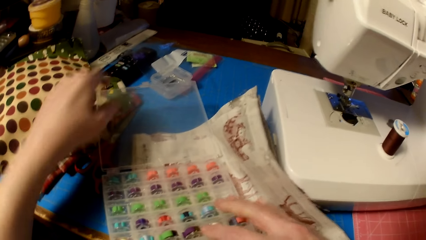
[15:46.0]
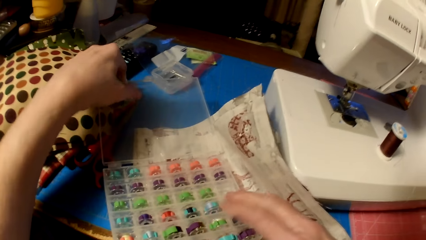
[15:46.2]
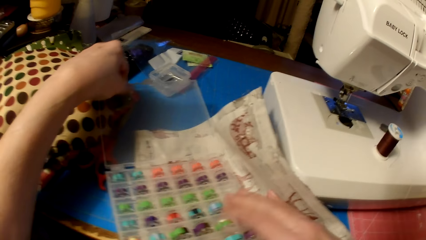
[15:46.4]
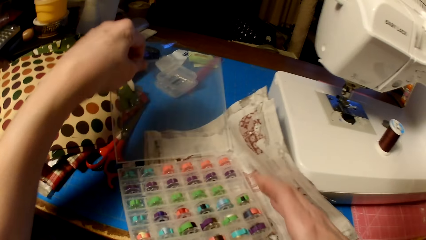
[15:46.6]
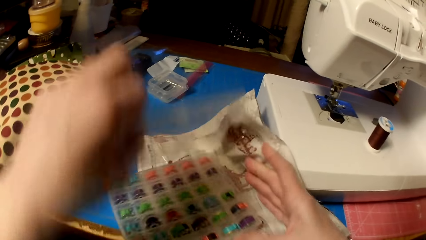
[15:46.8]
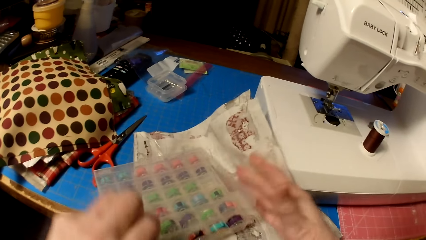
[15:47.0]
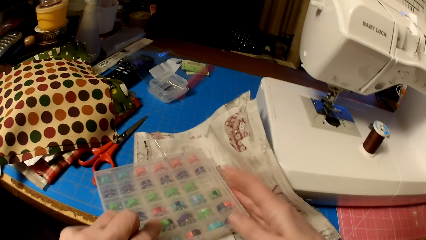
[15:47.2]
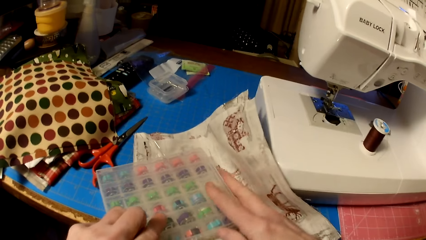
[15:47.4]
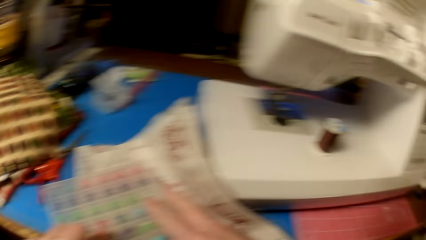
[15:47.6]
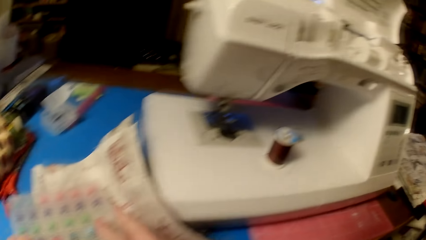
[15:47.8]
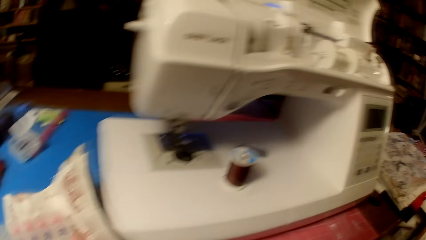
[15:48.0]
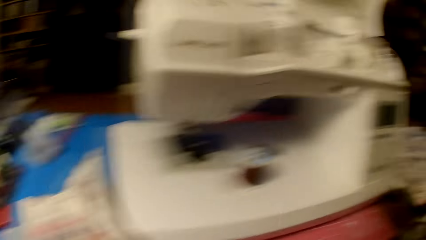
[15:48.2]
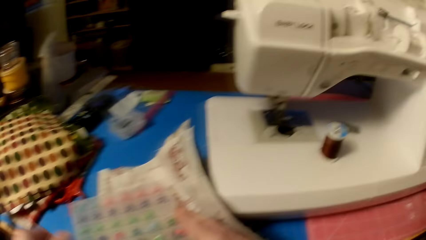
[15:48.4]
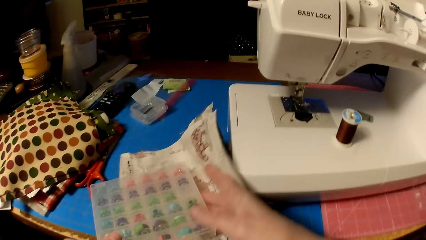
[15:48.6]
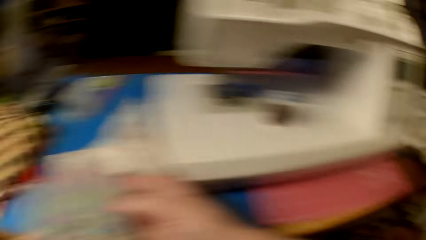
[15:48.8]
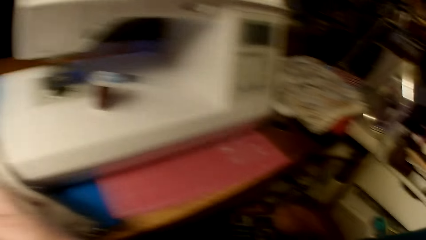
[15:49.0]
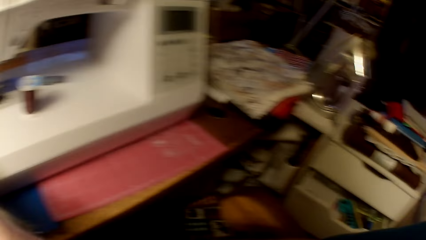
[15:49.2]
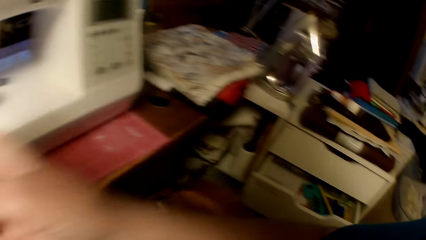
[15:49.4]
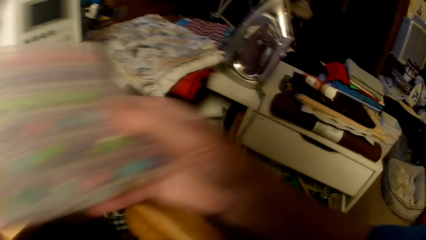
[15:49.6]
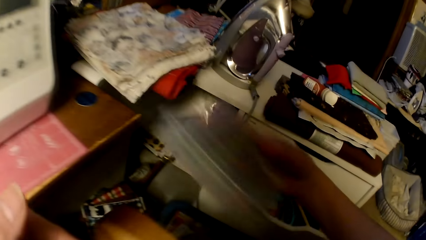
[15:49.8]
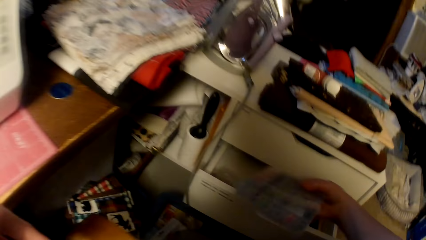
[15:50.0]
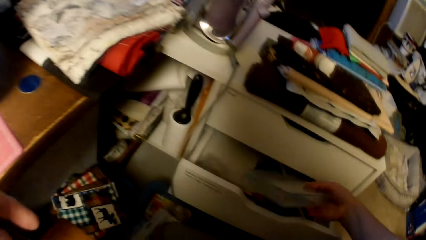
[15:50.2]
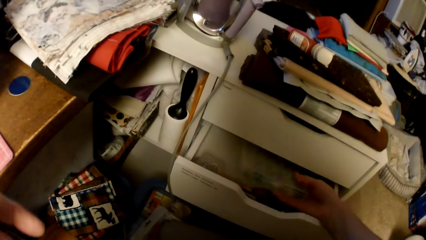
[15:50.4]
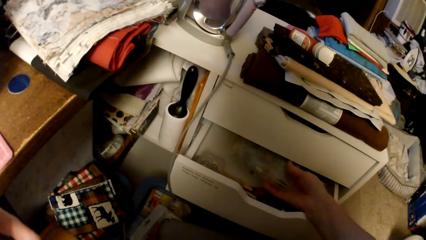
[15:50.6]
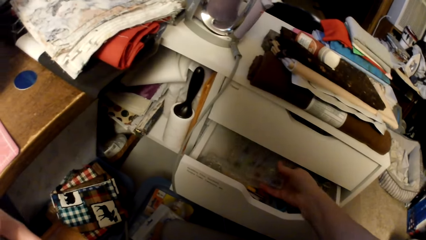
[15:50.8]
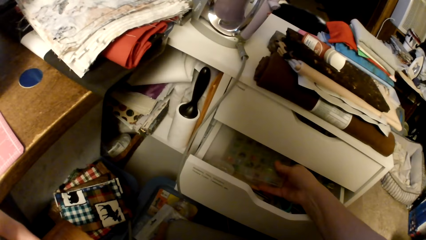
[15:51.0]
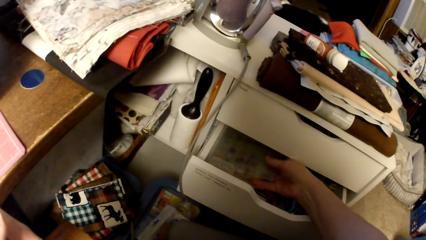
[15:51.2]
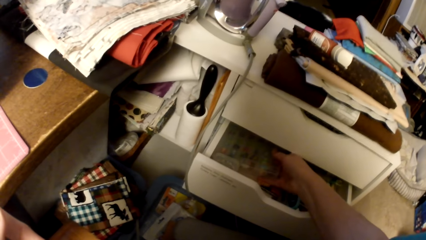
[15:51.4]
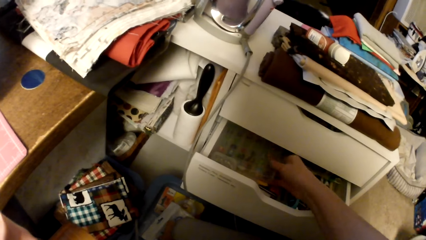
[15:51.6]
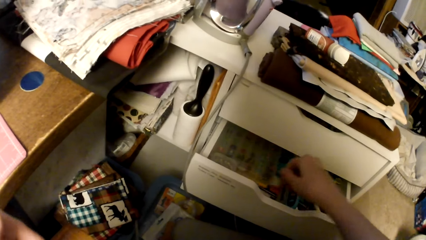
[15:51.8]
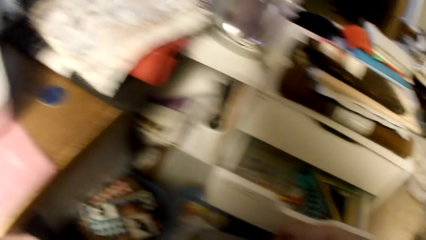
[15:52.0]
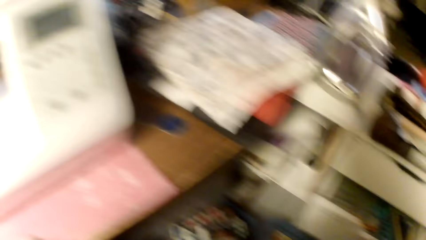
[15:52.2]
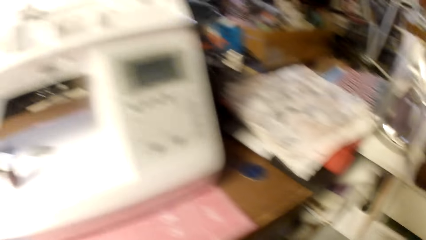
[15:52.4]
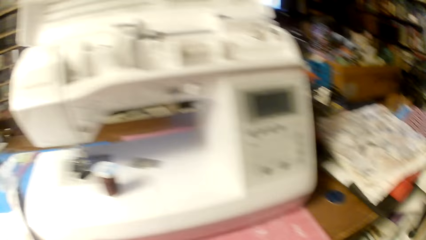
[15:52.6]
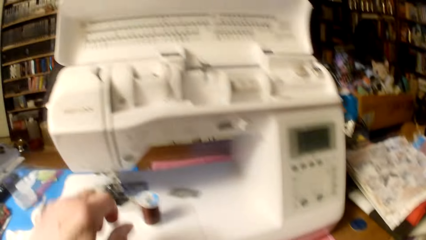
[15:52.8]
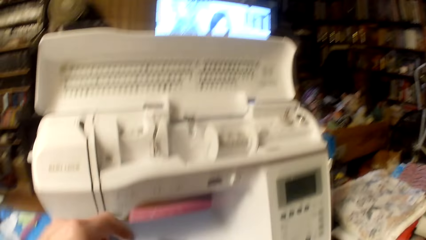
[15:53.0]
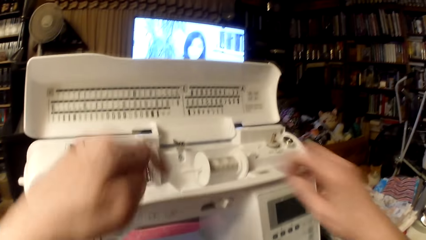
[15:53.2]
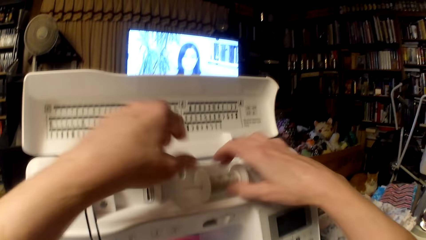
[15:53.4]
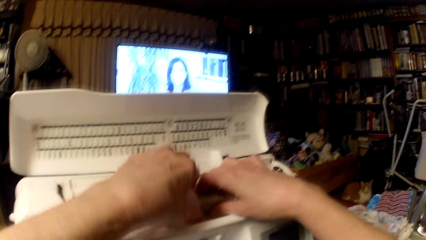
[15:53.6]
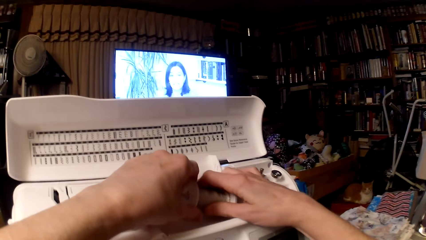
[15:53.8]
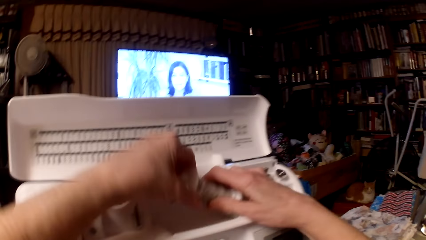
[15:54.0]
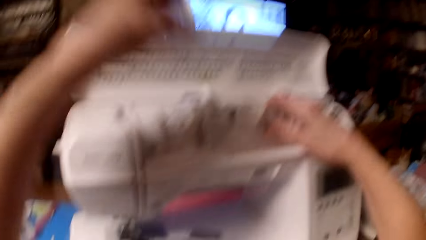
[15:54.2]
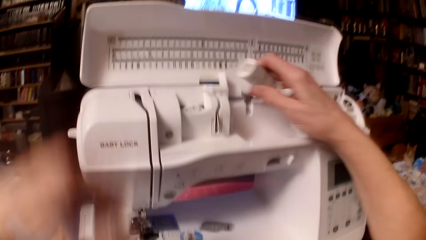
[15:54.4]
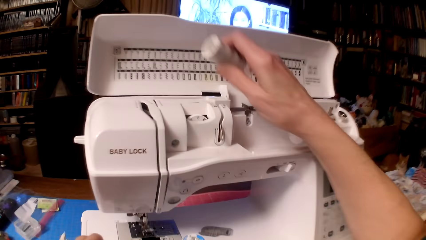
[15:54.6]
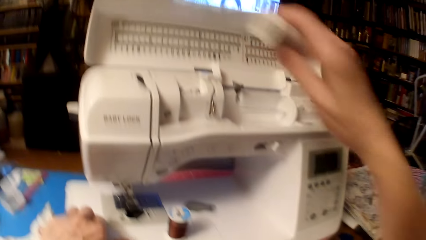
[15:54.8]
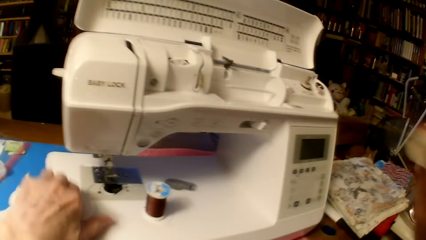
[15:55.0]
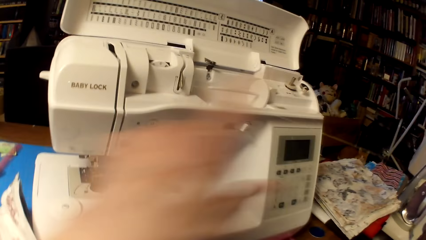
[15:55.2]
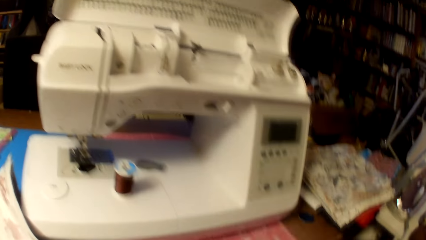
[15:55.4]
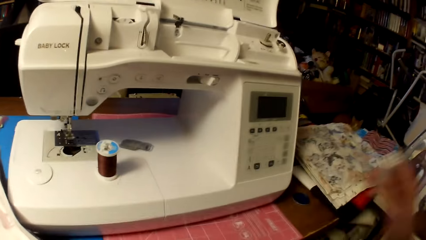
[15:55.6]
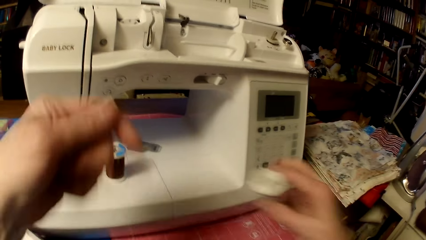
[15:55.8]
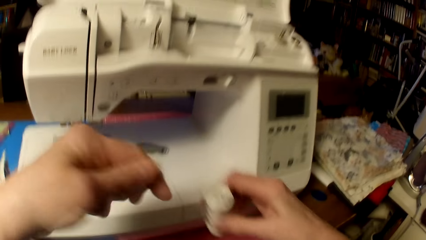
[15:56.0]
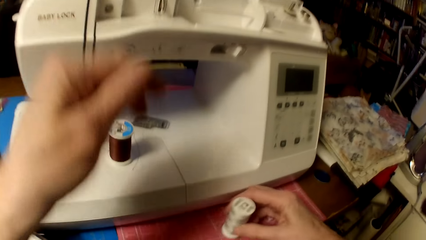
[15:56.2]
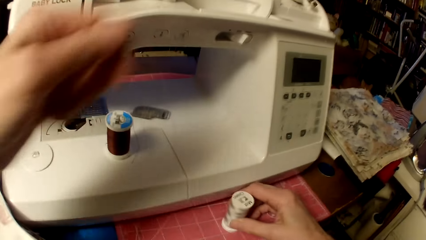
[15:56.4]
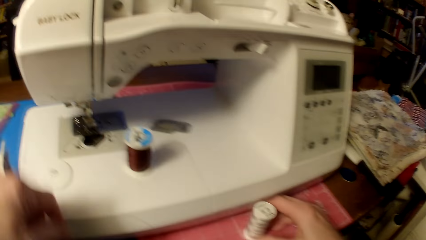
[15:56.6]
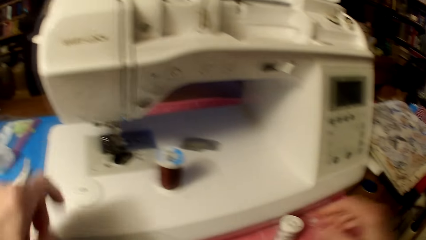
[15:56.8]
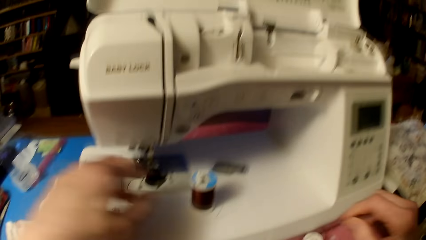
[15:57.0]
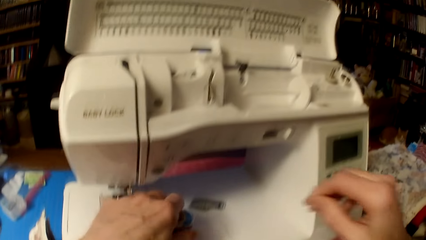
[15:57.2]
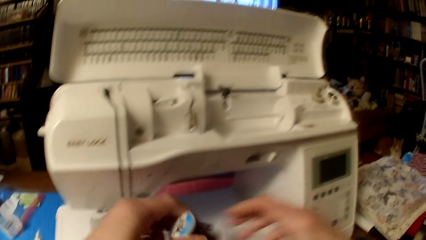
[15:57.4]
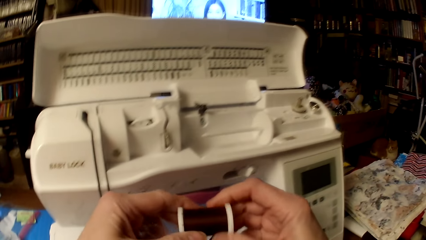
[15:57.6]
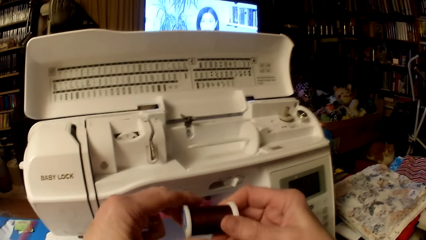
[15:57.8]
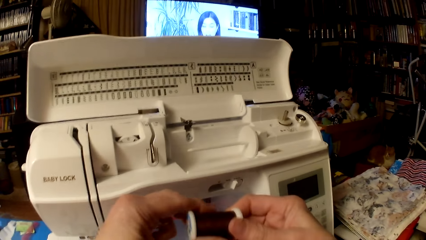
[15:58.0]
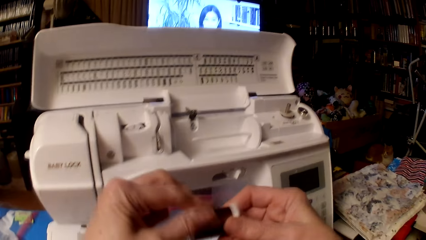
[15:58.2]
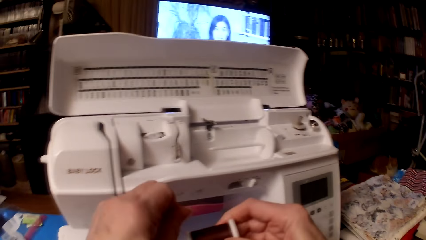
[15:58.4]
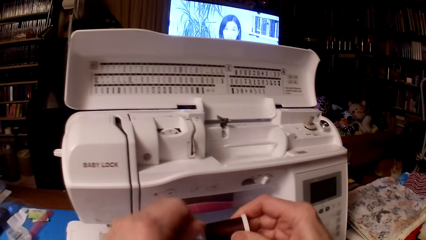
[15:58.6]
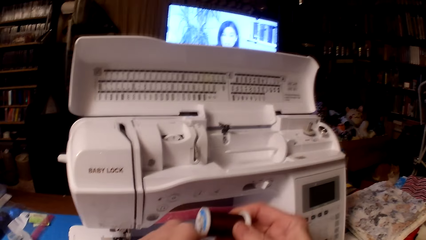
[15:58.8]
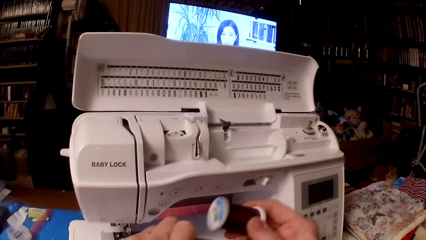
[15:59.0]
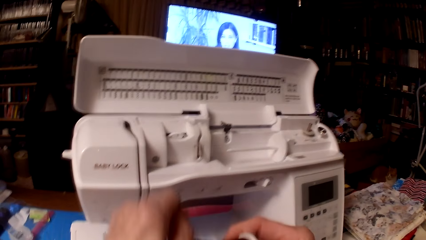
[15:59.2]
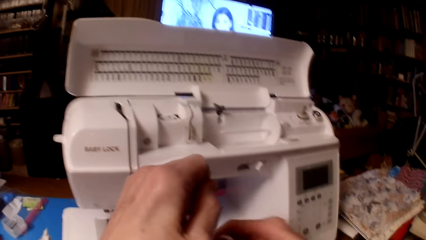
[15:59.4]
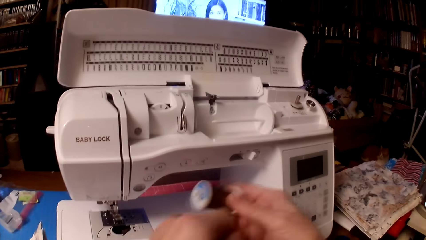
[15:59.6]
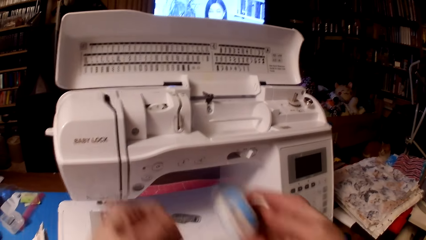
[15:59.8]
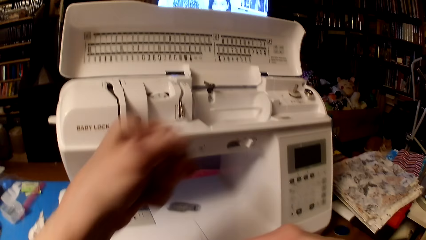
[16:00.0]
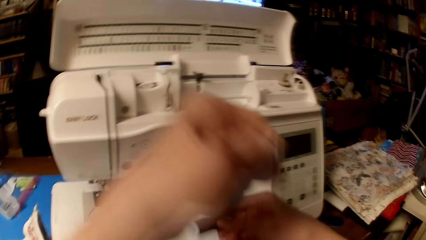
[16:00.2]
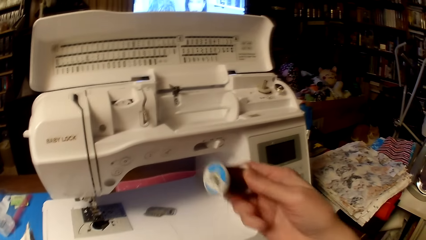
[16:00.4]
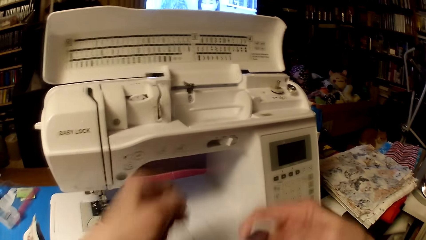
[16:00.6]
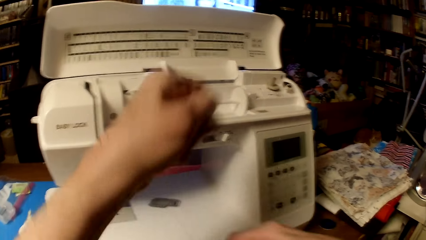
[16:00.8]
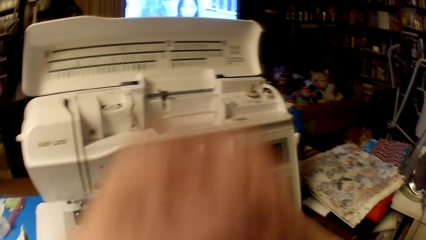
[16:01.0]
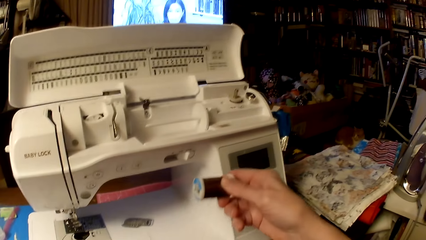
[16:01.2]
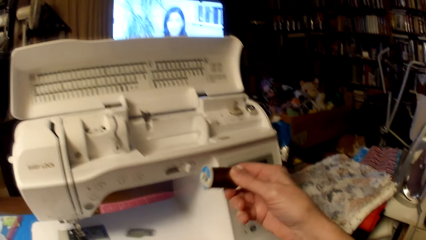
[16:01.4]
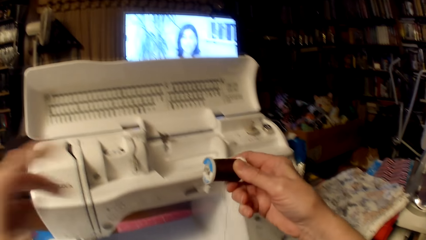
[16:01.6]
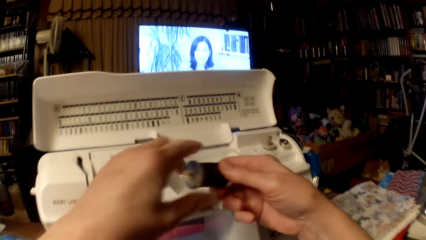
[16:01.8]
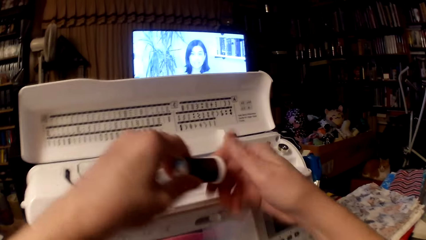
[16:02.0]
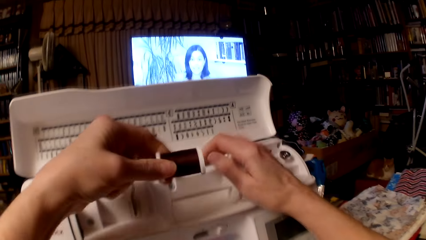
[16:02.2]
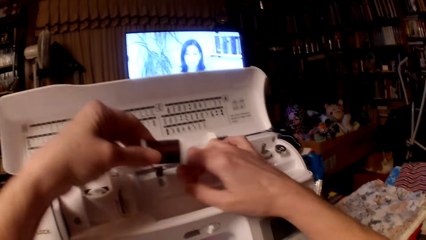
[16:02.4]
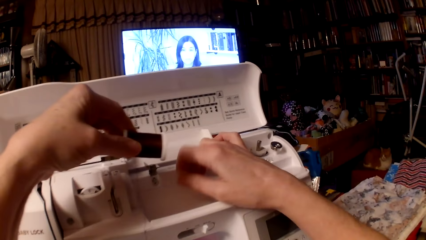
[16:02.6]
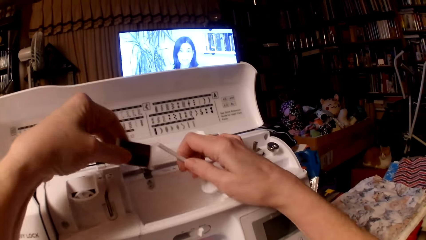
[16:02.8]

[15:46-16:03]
The camera wearer drops a bobbin in a pack. They close the bobbin container. They put the bobbin container in the drawer. They close the drawer. They remove a spool cap. They pick a needle from the sewing machine. They pick a sewing thread from the spool pin. They put the spool cap on the sewing machine. They put the sewing thread on the table. They pick the sewing thread from the sewing machine. They pull the sewing thread. They remove the thread from a roll.
